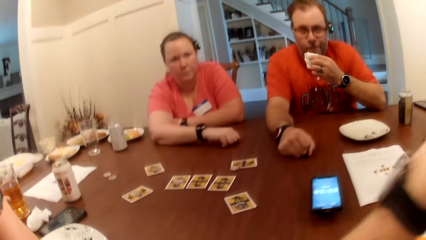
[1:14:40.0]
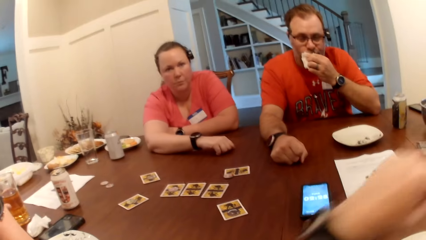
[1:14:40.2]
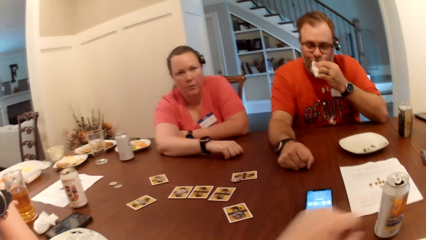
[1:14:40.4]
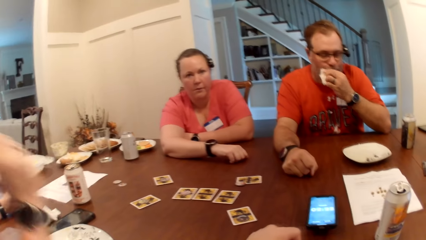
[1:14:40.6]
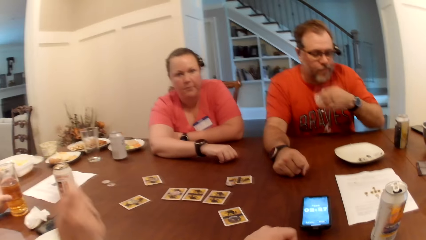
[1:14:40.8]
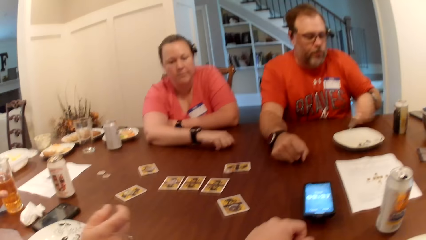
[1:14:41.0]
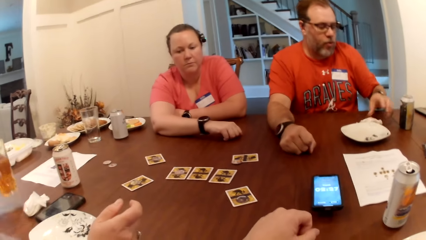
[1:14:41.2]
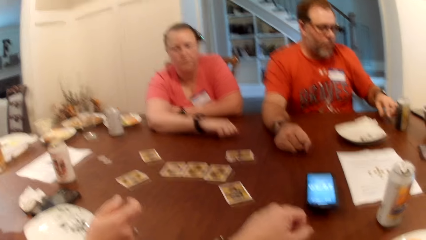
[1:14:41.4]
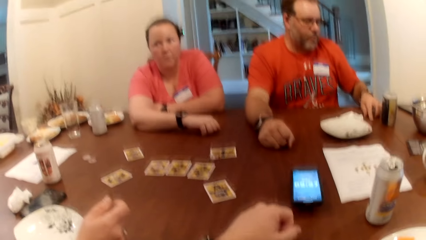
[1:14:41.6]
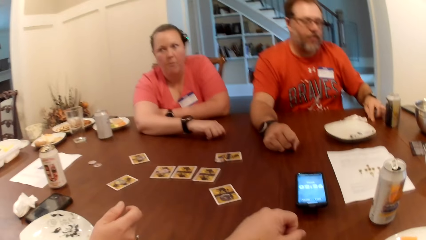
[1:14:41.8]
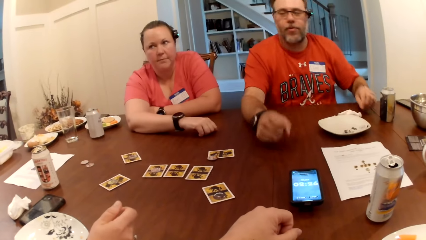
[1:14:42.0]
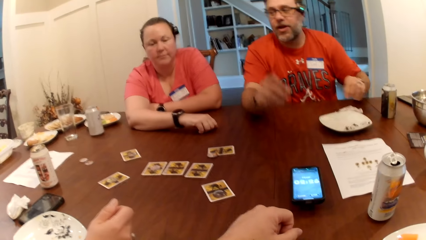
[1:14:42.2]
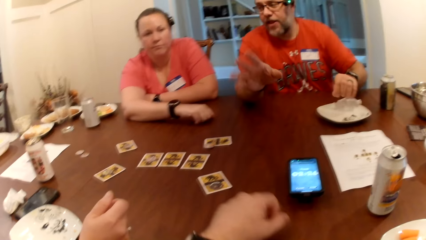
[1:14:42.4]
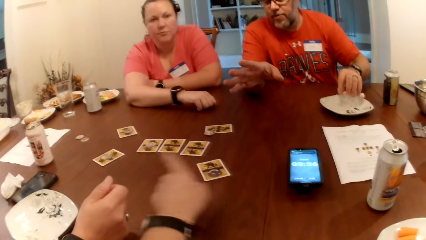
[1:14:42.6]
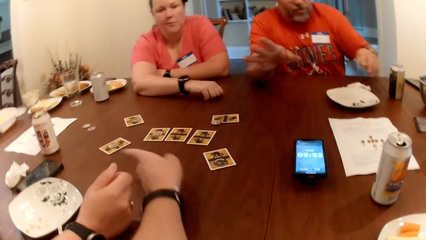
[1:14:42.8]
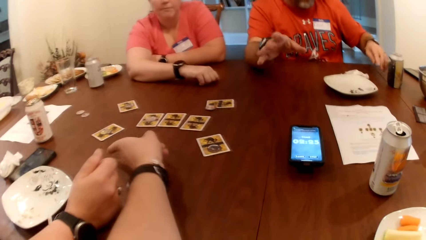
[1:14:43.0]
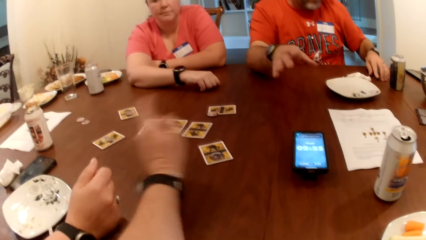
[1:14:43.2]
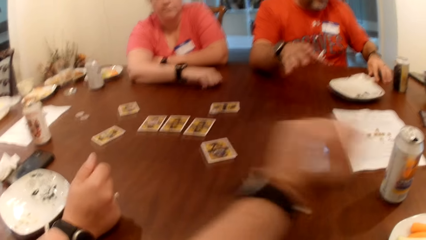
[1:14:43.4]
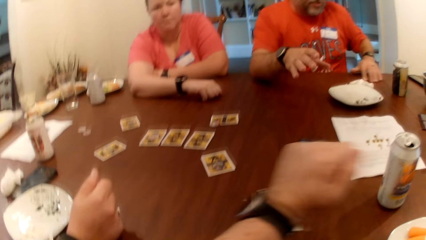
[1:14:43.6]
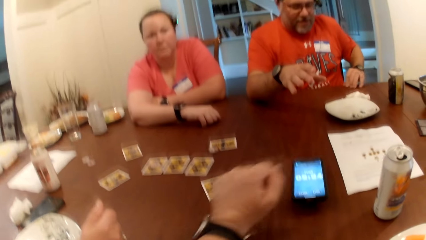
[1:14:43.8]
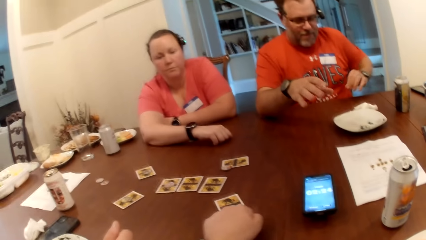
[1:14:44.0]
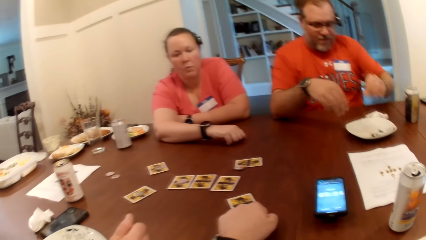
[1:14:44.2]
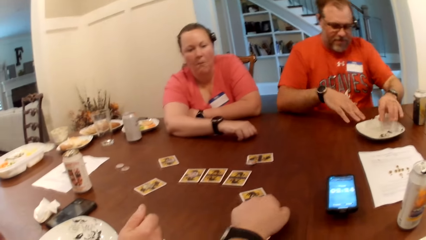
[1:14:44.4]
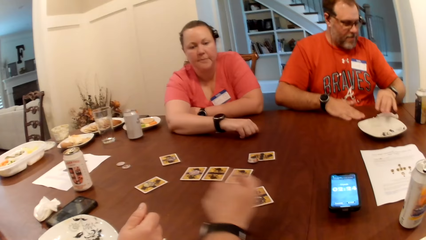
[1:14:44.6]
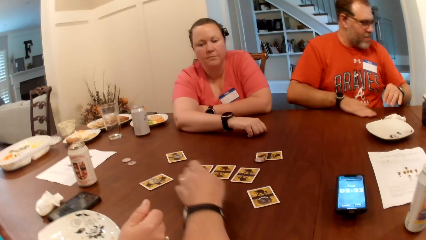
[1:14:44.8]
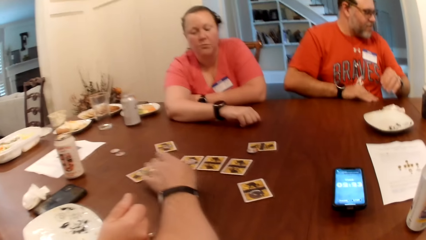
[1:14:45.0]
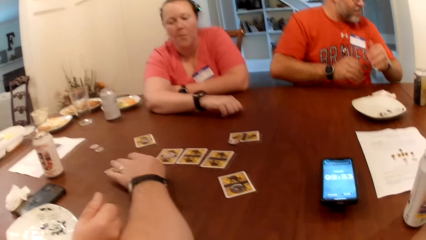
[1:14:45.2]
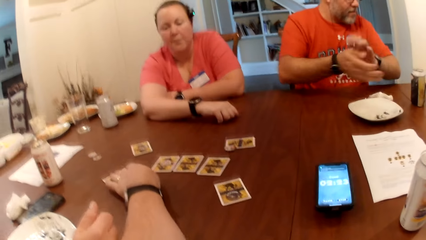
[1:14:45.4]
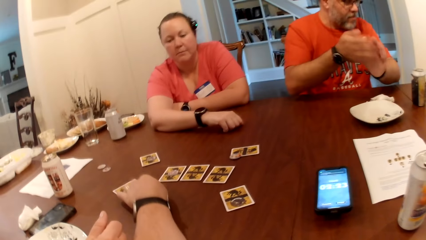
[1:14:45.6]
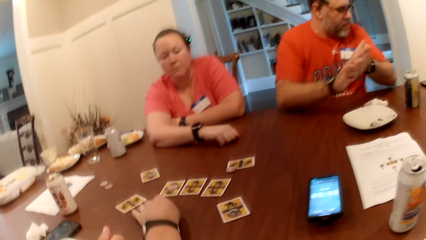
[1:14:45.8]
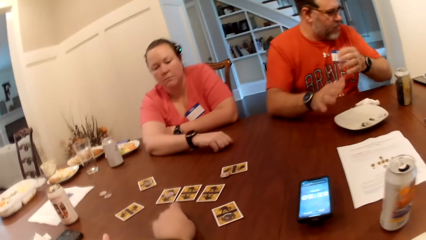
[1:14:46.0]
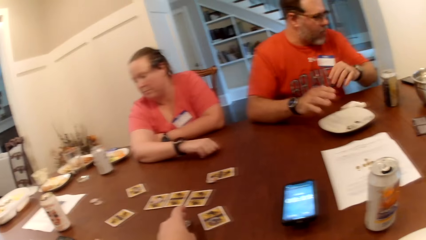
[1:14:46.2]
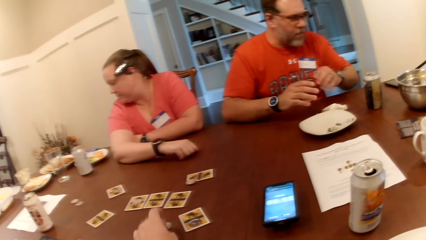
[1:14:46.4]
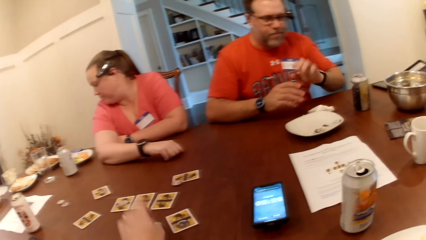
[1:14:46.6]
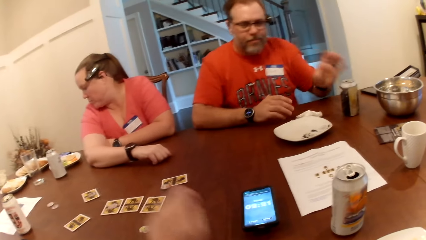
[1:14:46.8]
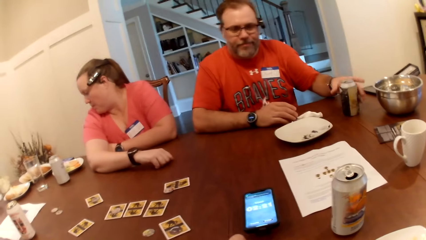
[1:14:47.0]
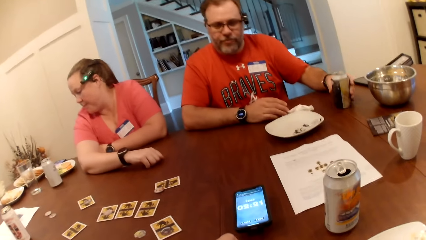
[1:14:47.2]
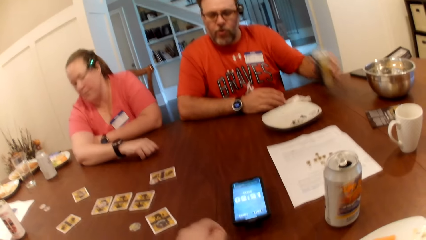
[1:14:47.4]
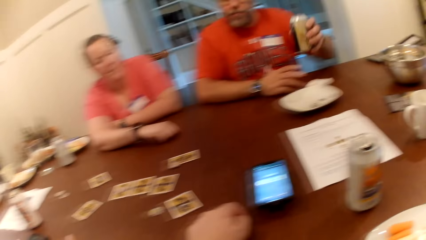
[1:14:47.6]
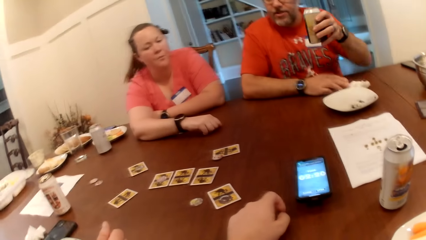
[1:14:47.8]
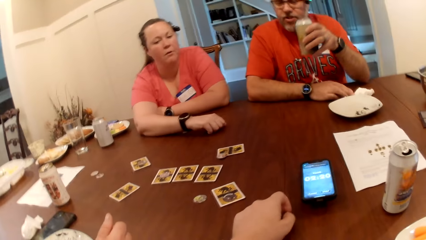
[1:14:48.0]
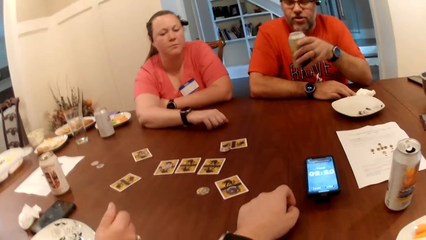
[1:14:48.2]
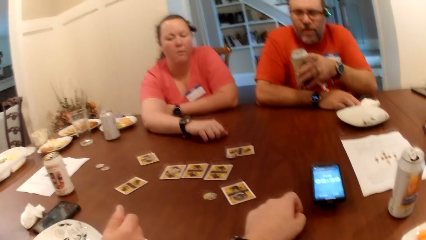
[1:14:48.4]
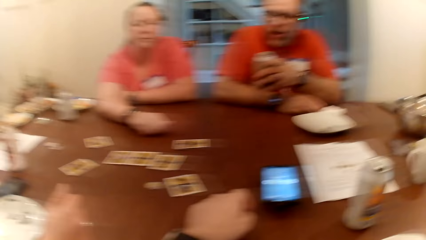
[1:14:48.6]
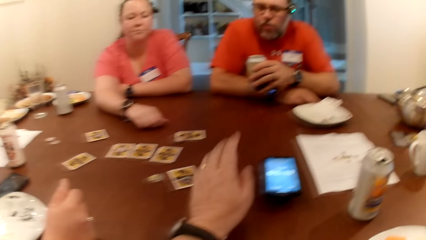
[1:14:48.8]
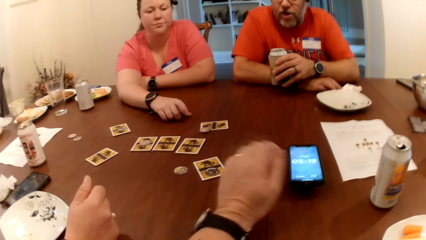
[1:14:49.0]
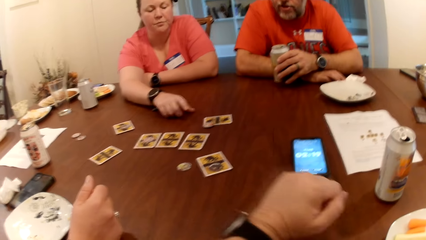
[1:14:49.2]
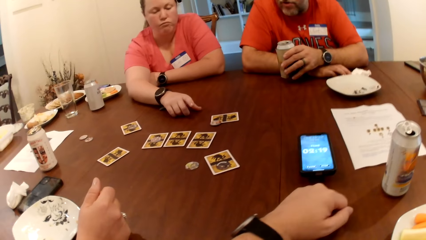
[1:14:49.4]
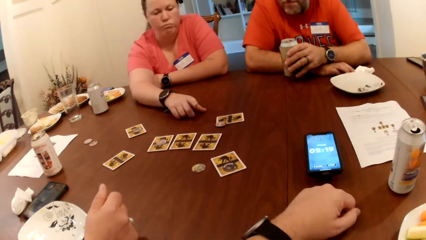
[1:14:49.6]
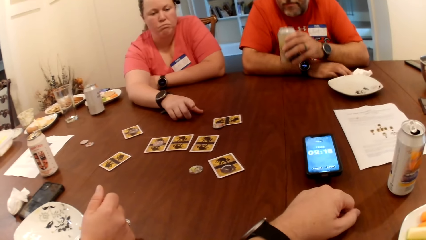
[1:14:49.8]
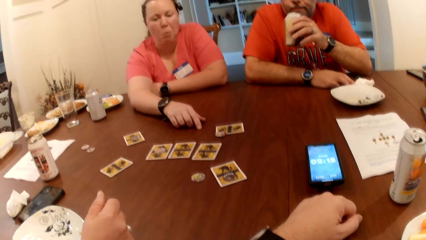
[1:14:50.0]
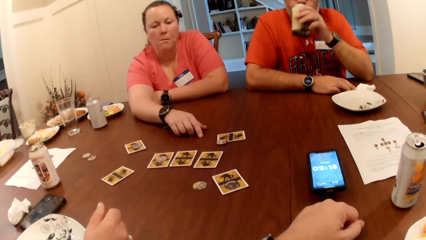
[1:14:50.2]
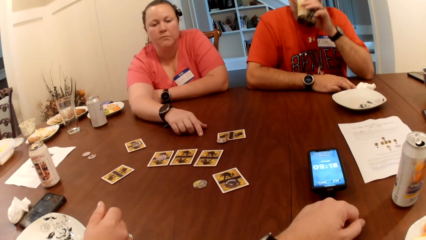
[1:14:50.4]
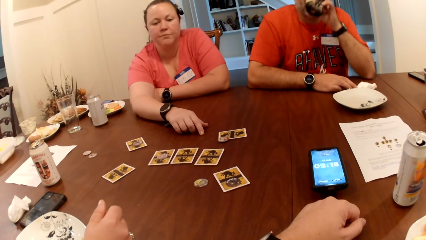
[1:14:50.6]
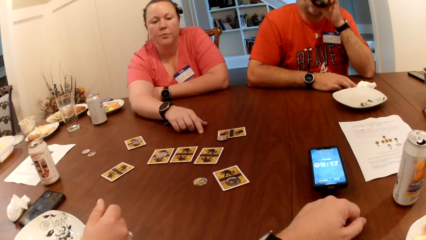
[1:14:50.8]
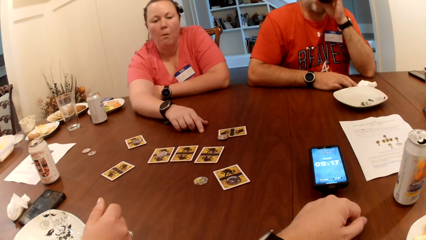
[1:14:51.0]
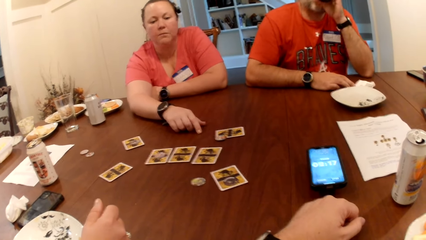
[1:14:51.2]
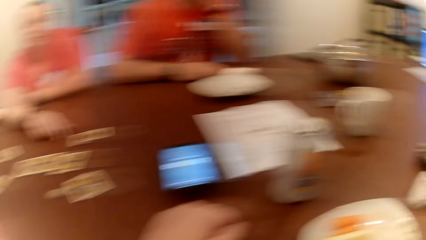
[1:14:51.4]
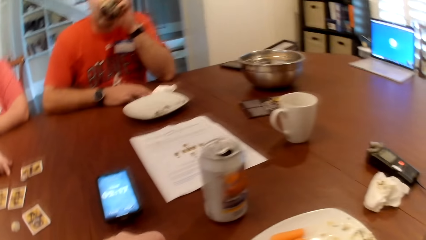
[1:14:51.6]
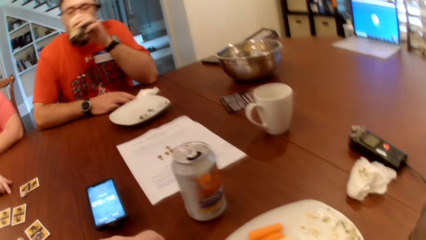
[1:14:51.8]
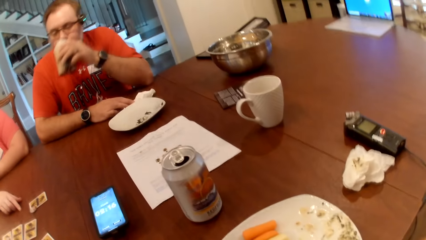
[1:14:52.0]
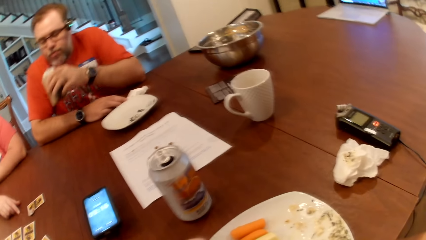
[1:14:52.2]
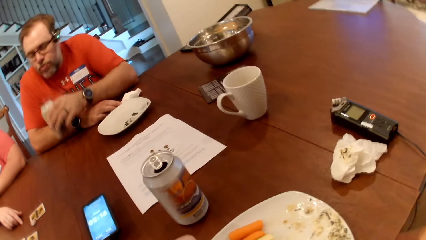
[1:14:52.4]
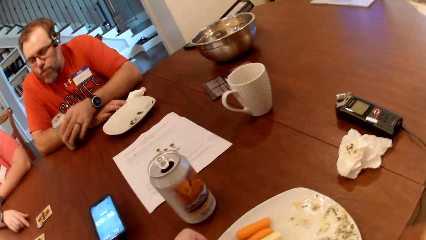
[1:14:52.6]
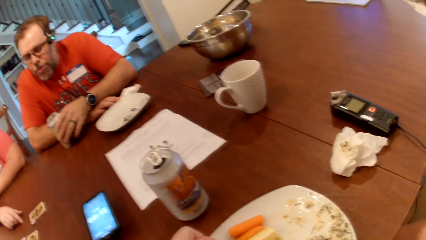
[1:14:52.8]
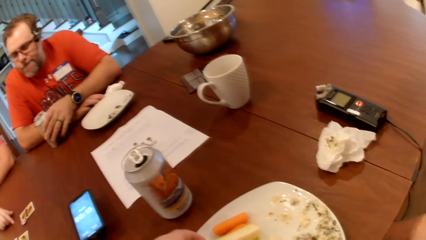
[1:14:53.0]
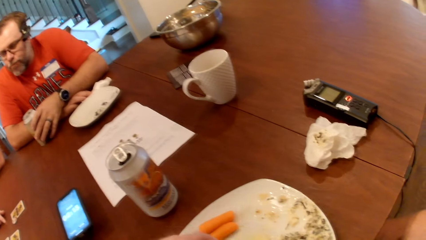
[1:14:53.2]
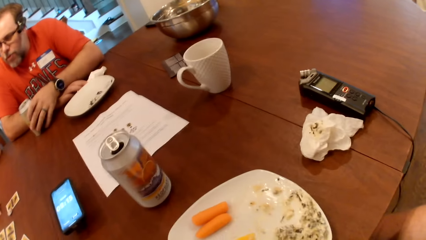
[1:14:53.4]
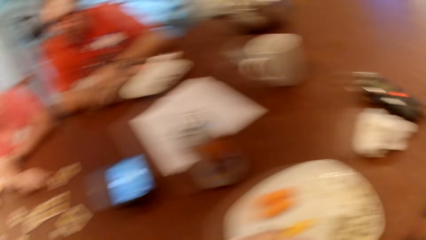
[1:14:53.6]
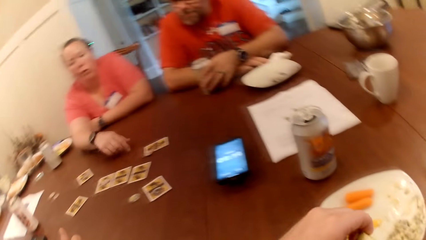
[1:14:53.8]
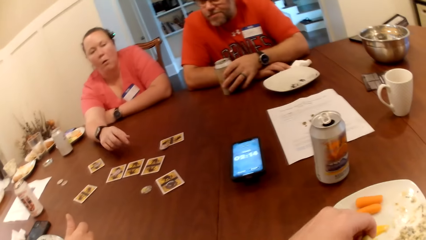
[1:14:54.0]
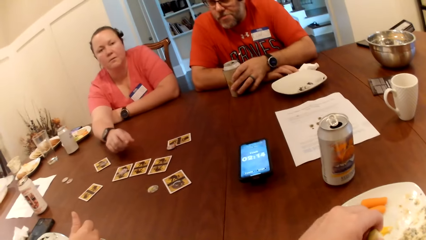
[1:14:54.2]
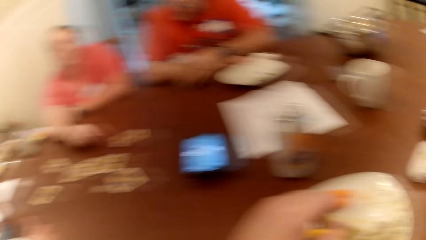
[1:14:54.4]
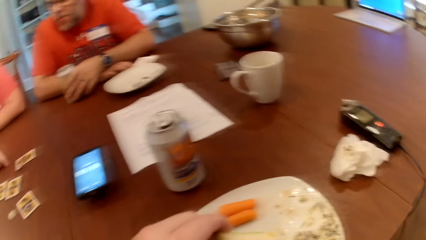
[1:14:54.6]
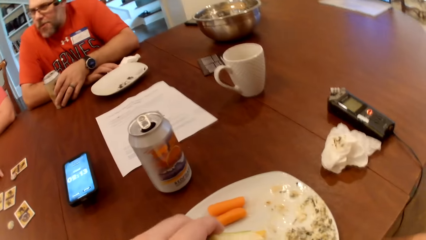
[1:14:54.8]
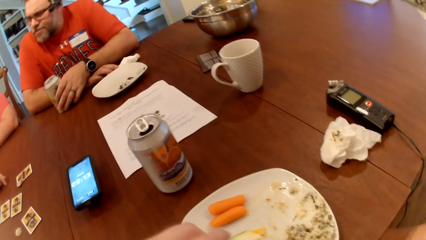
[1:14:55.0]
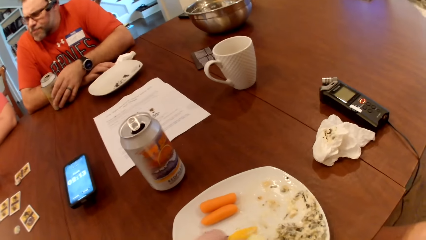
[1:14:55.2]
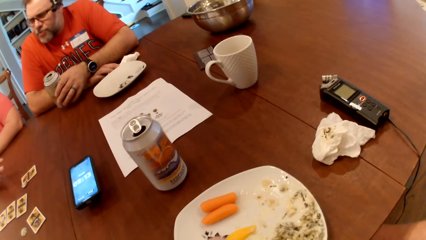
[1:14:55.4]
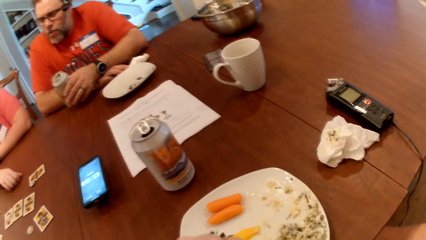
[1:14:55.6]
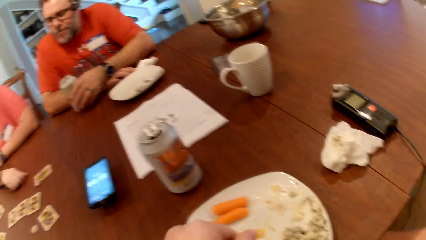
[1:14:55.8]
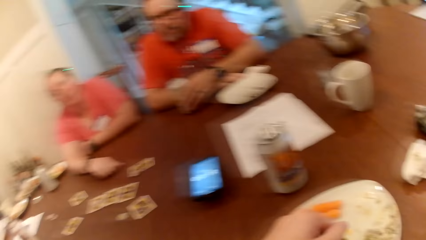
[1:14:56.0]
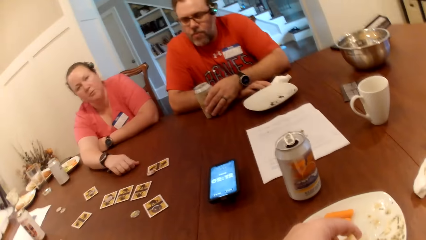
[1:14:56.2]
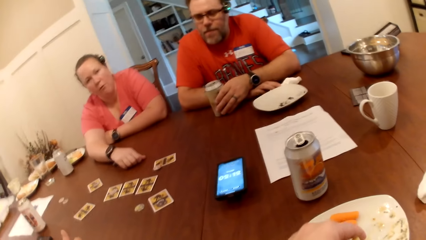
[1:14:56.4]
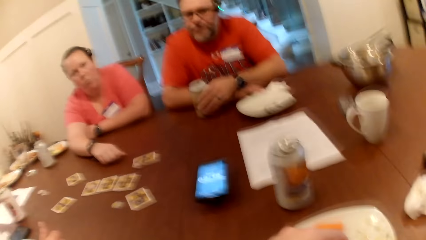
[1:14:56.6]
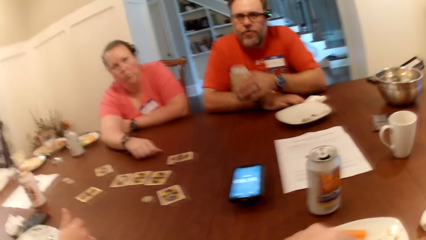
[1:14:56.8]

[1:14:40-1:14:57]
The man cleans his mouth with the tissue in his right hand and puts the tissue on the table with his left hand. The woman picks up the glass cup from the table with her left hand. The man picks up food crumbs from the table with his left hand and drops the crumbs in the plate with his left hand. The camera wearer converses with the man. The man picks up the food crumbs from the table with his left hand, drops the crumbs in the plate with his left hand, and rubs the table with his right hand. The camera wearer shifts the token on the table with his left hand. The man dusts off his hands, picks up a can drink from the table with his left hand, drinks from the can in his left hand, and puts the can on the table with his left hand. The camera wearer picks up a slice of cucumber from the plate on the table with his left hand.
